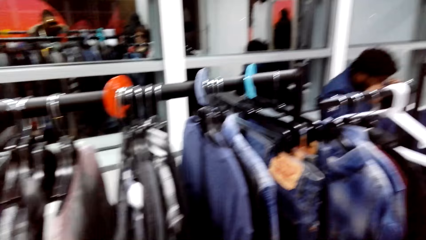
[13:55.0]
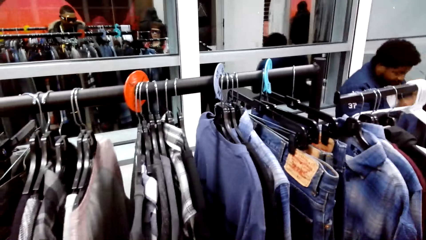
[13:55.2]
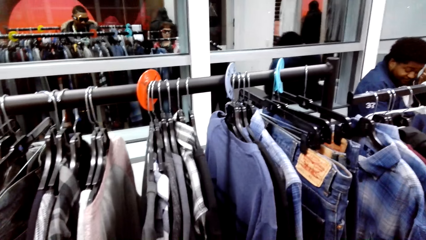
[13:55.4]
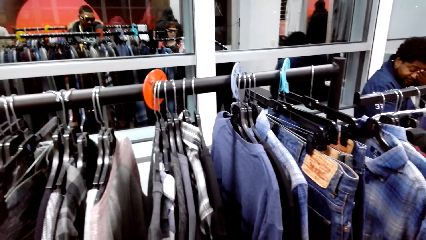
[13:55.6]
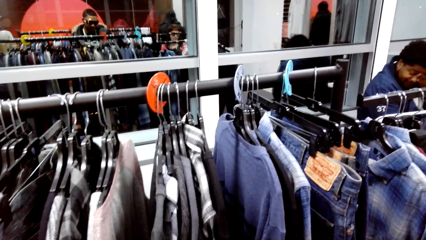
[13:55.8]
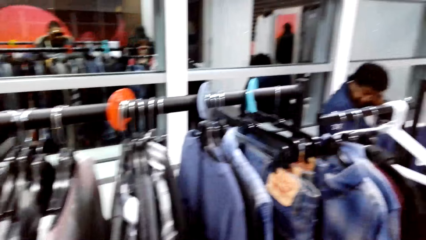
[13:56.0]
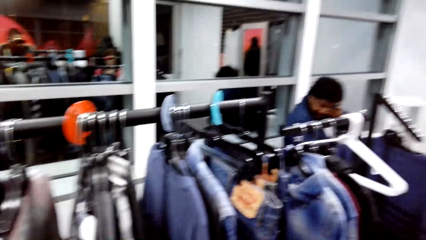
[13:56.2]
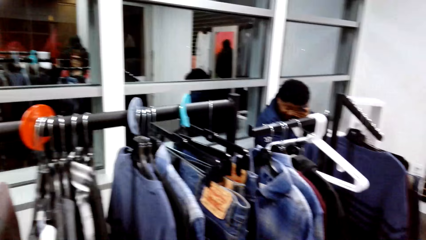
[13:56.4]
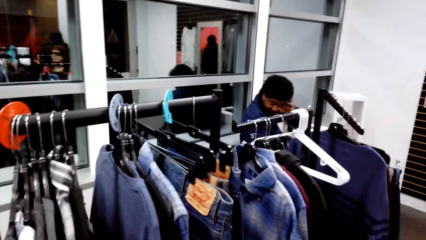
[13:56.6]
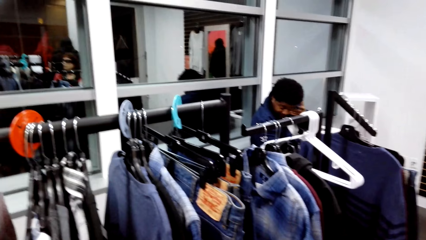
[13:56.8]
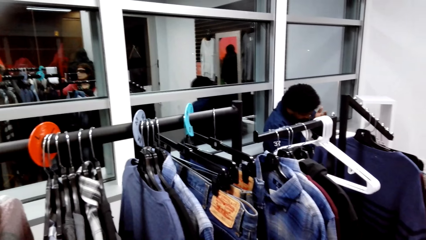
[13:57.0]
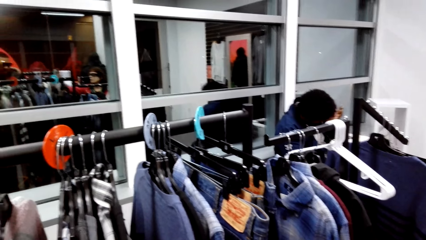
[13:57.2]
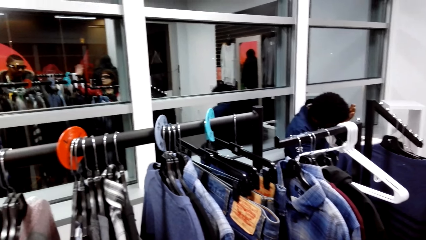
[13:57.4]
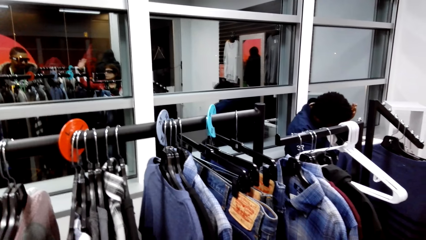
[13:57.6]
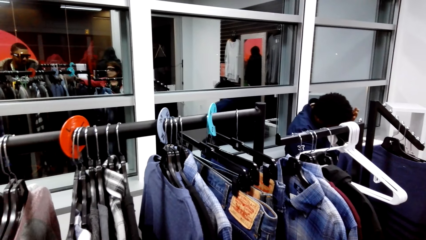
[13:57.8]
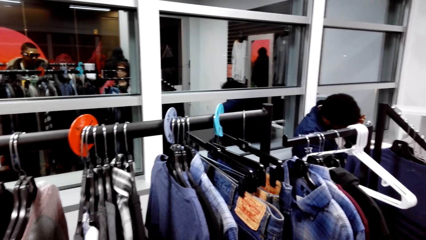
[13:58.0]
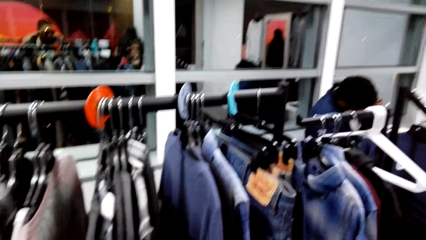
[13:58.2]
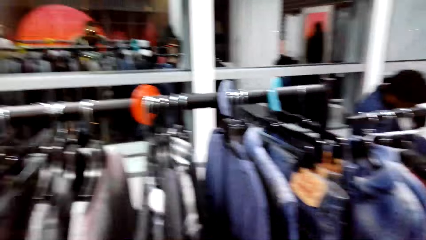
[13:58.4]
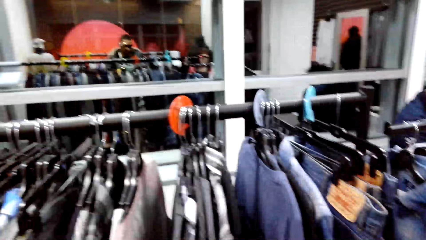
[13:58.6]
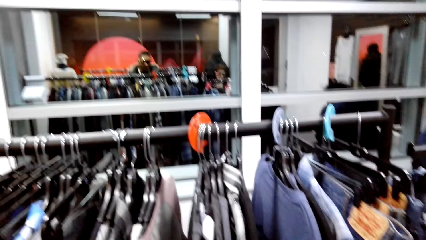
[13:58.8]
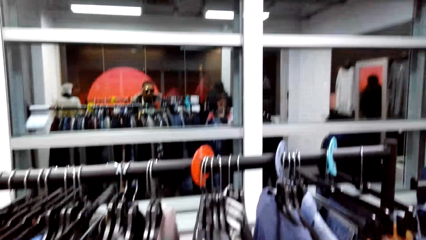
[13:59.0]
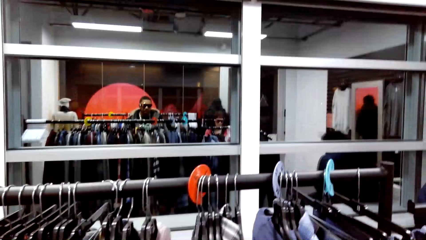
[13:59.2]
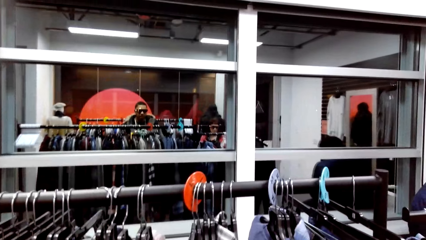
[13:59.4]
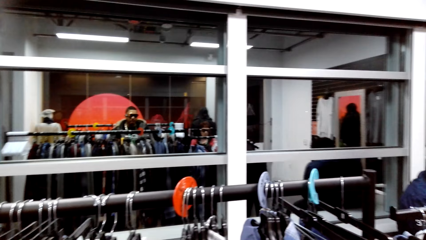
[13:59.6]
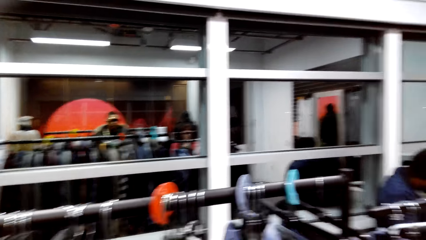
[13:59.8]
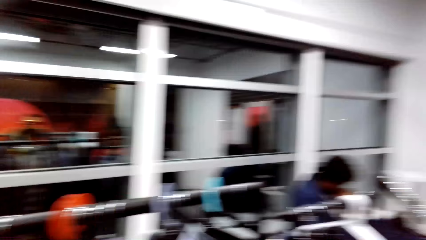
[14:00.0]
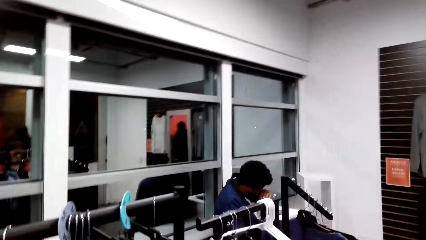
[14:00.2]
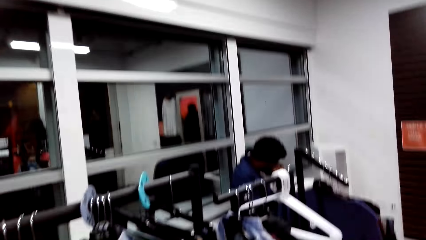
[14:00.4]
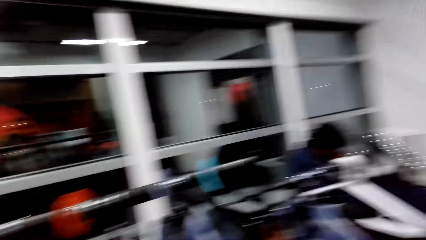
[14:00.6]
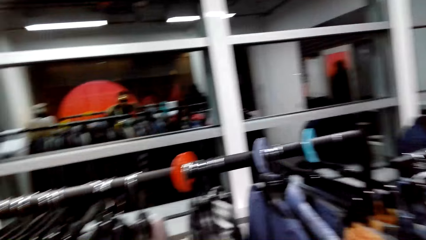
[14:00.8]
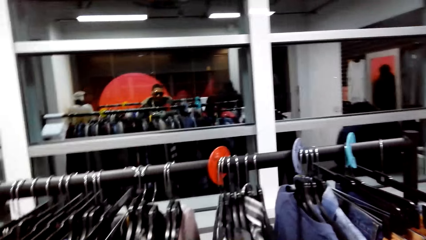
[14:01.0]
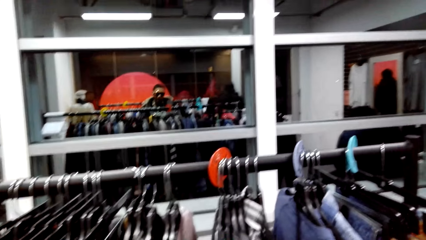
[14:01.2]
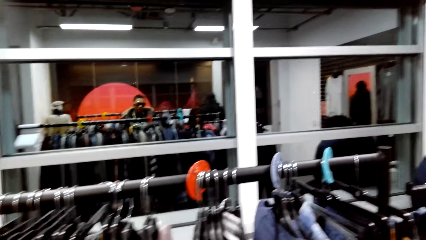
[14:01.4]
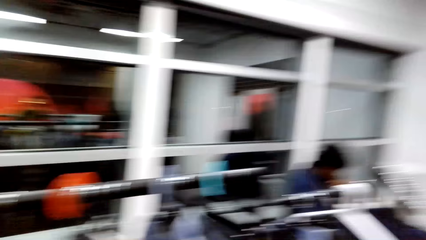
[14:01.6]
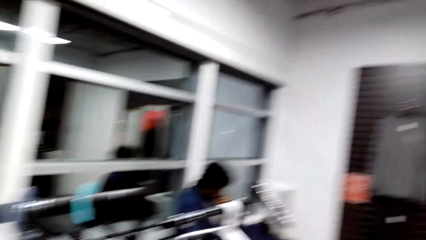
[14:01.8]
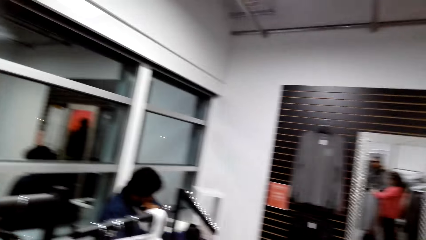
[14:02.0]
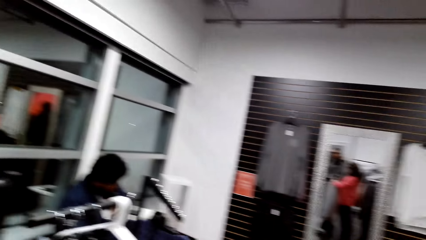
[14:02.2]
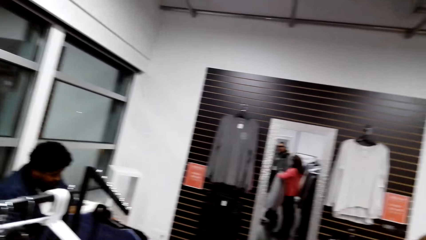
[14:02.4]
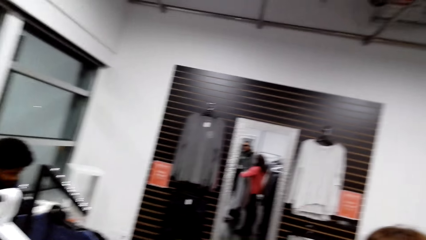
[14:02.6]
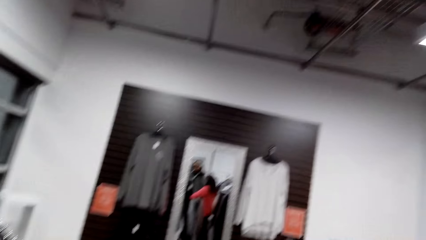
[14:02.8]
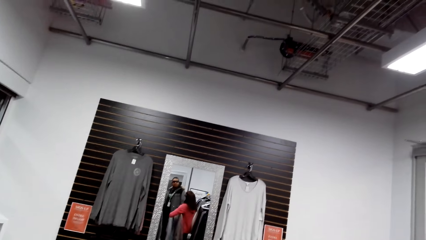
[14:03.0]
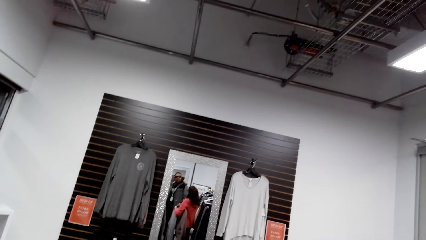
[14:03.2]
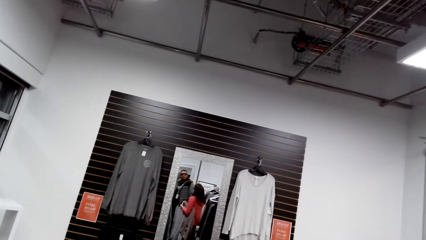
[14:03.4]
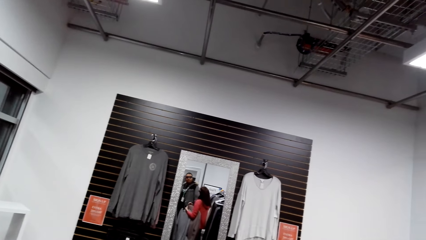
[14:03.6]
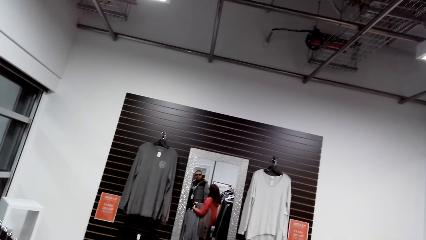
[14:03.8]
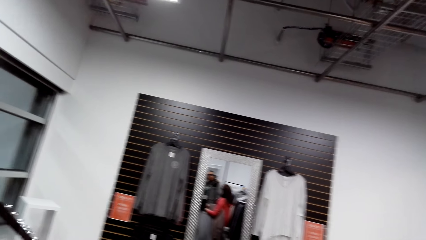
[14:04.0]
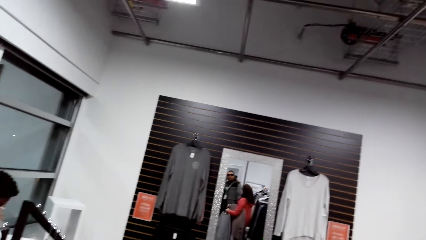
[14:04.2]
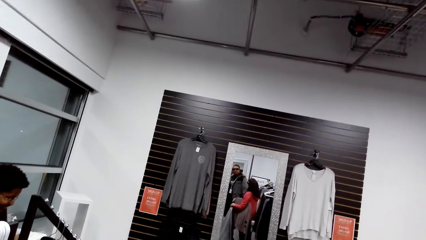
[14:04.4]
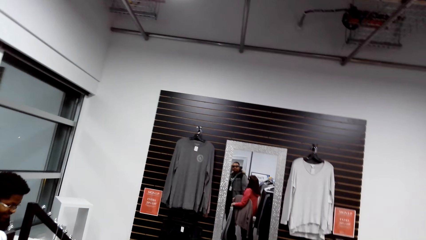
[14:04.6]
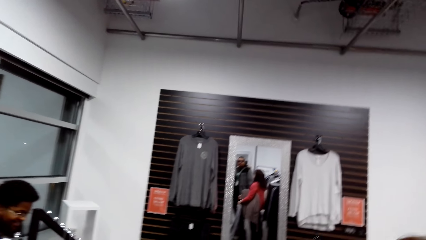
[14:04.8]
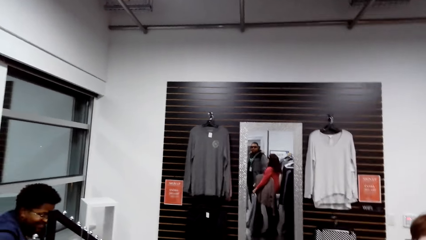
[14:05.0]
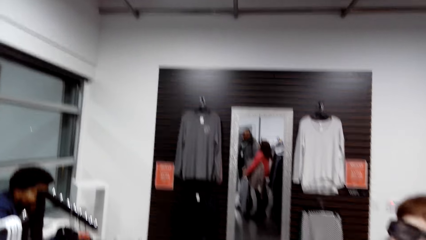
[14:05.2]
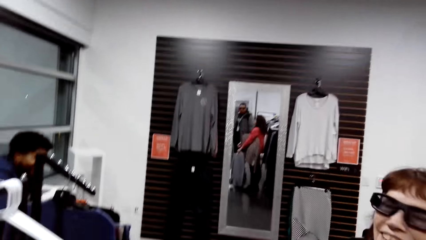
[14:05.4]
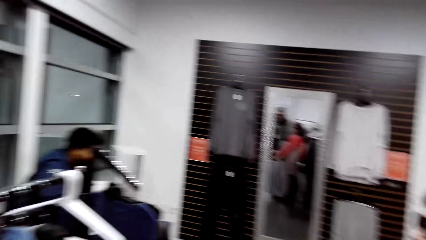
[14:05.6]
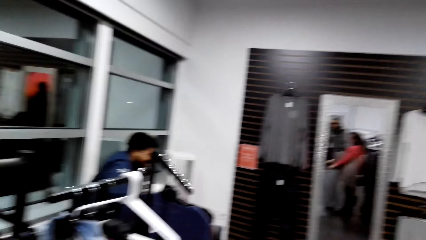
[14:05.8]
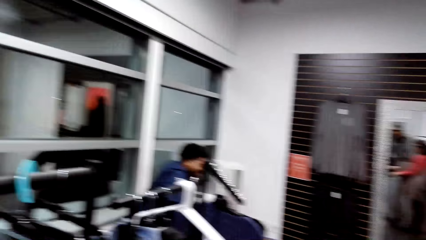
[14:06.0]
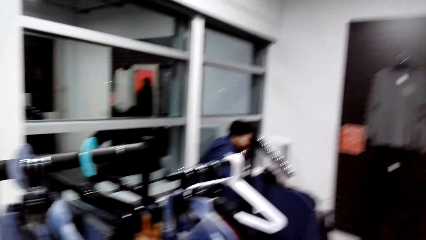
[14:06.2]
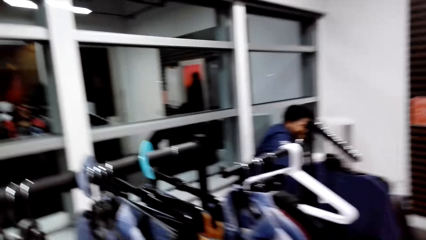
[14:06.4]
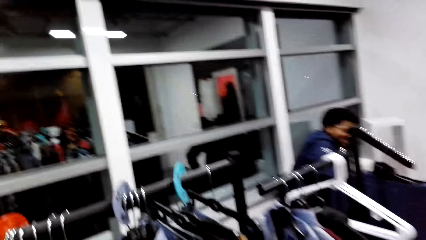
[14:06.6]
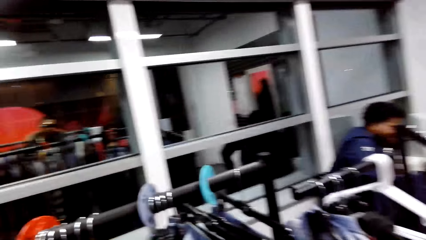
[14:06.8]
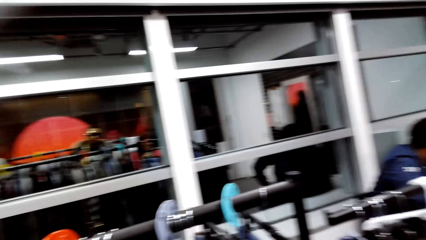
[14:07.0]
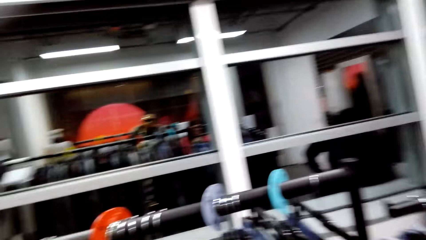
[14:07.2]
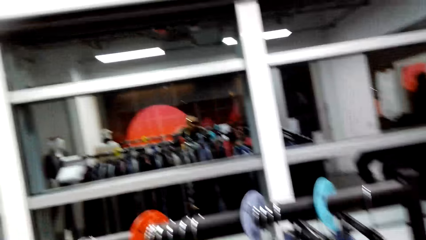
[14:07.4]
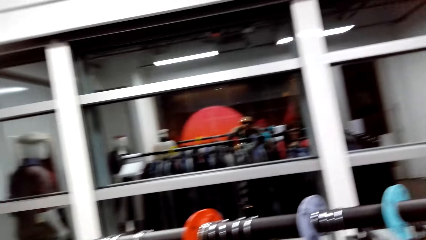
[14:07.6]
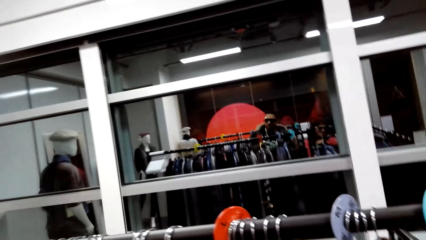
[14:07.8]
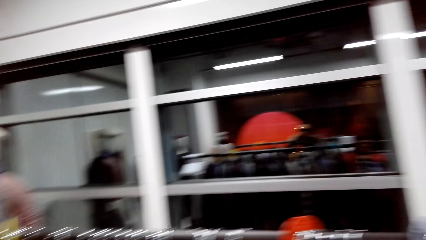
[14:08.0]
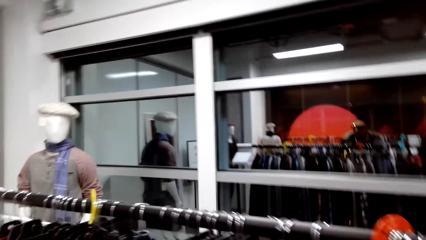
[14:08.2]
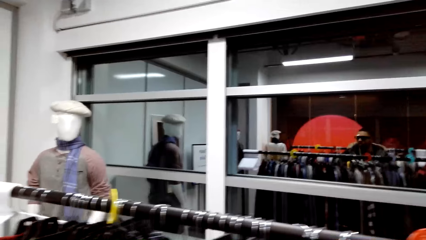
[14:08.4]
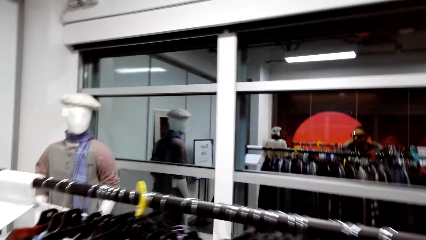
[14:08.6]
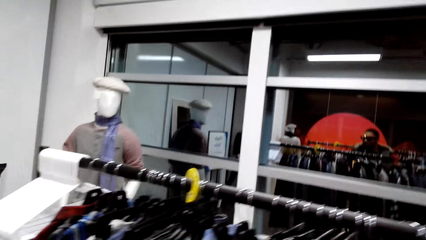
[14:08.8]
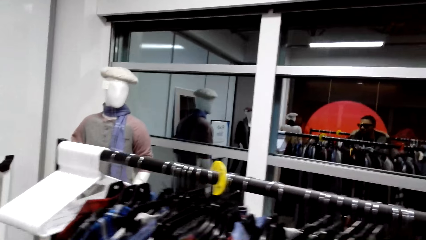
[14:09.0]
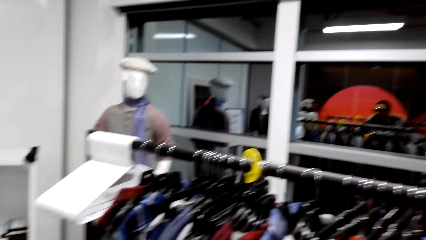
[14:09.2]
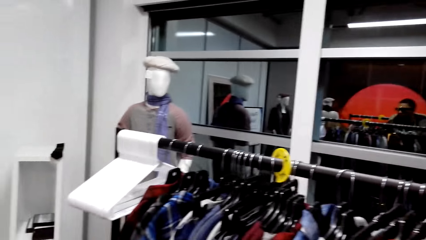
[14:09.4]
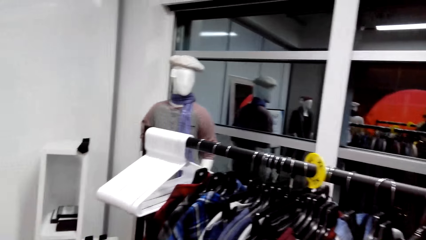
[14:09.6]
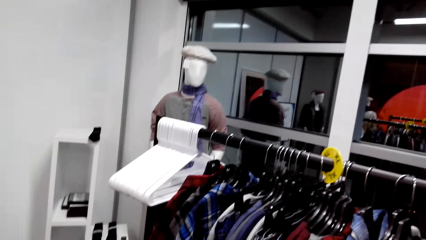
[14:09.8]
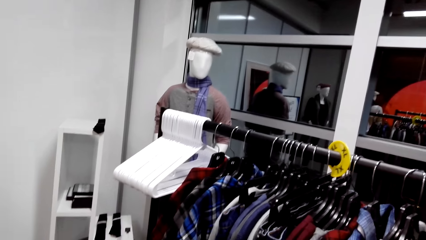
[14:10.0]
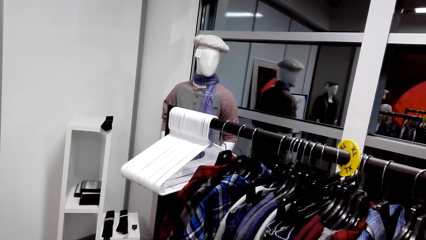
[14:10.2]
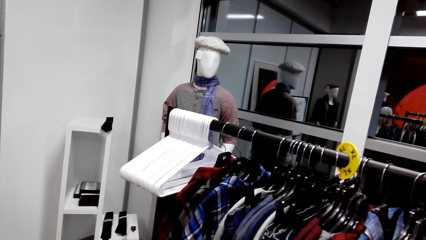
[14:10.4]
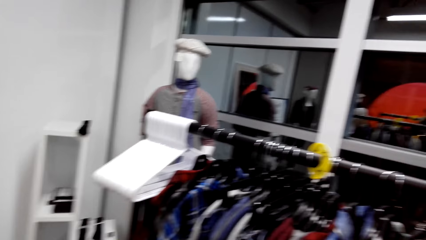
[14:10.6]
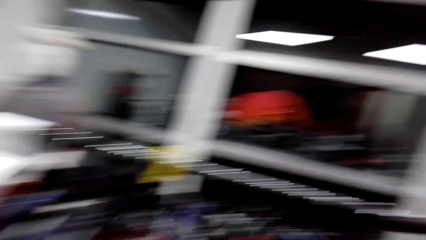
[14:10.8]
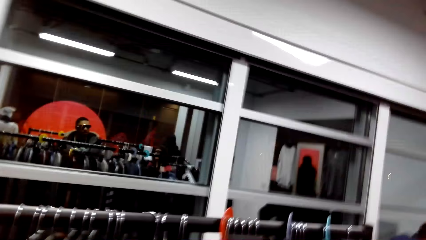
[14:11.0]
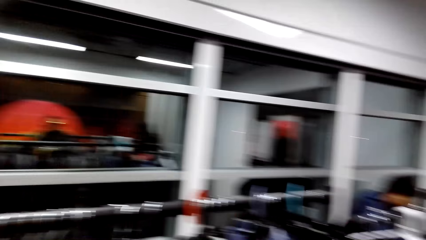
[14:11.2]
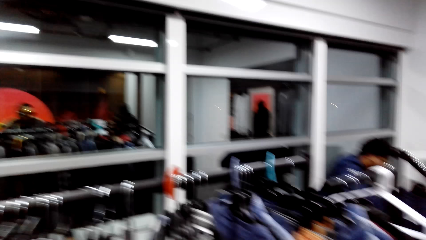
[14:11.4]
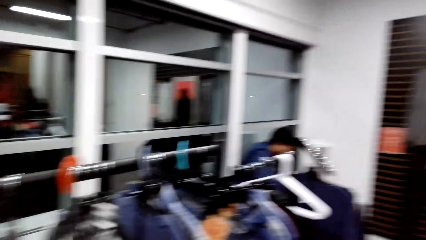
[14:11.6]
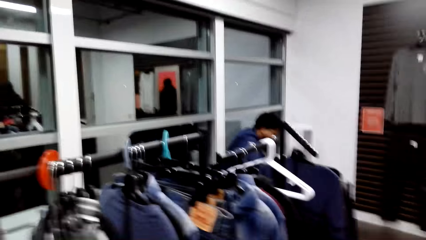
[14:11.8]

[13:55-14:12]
A man wipes his face. The camera wearer dialogues with a person. They look around the clothing store. They converse with a woman. They look around the clothing store.
